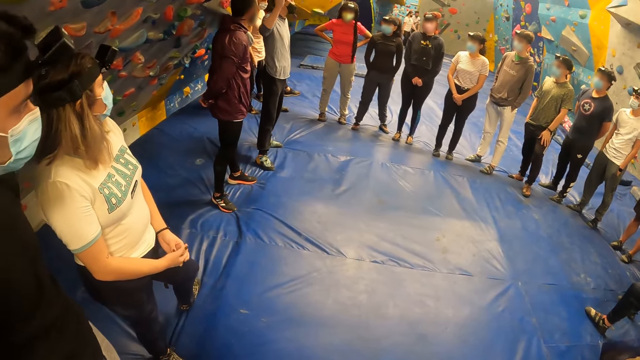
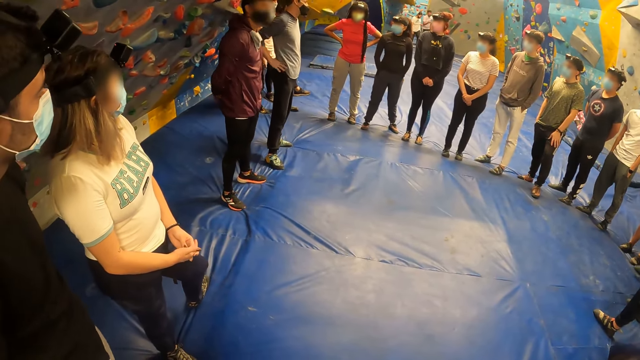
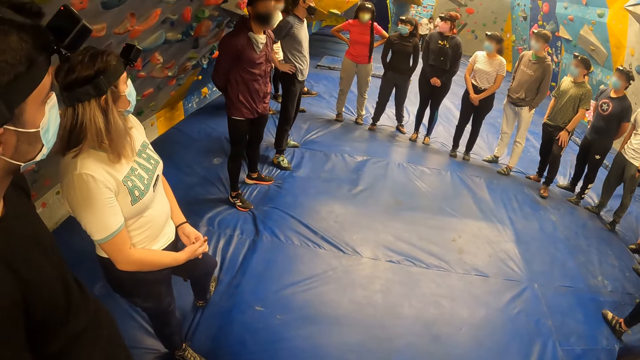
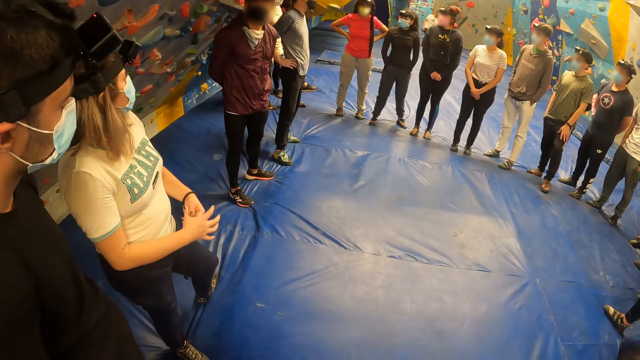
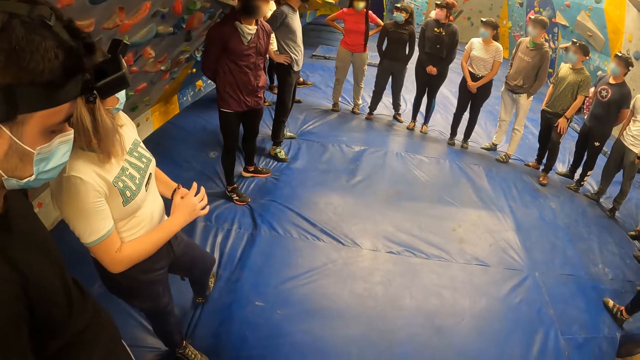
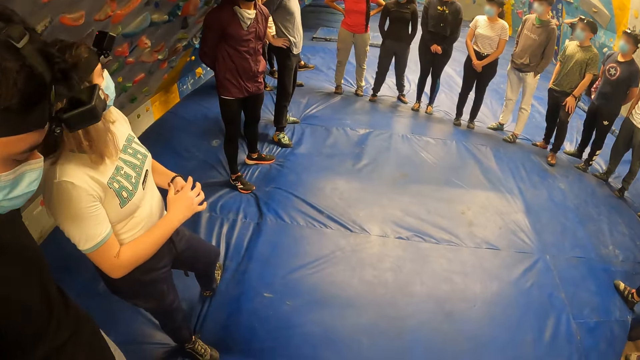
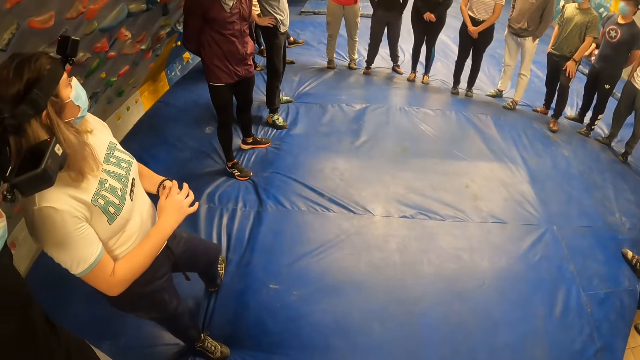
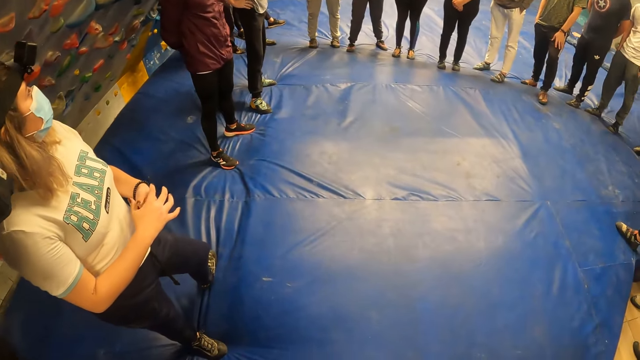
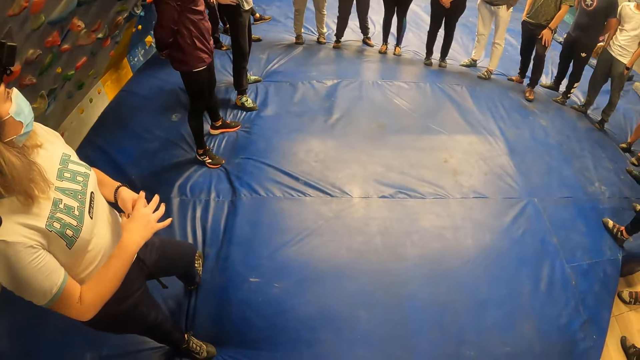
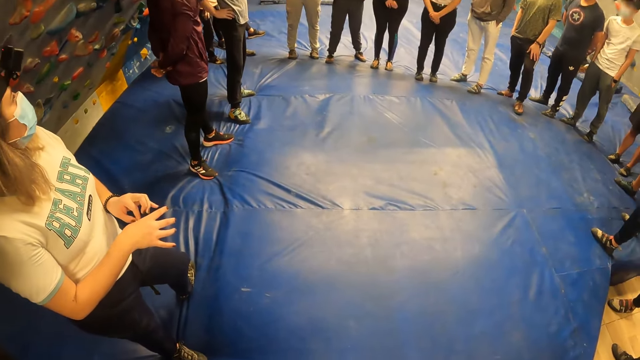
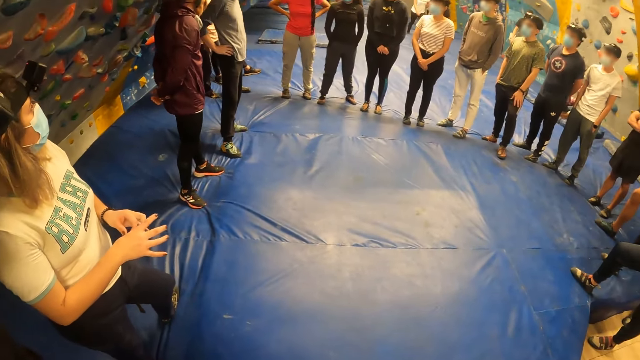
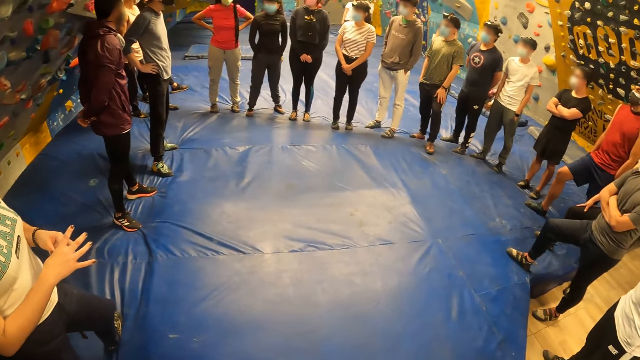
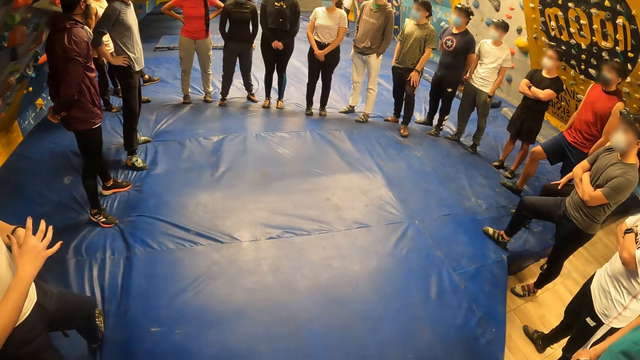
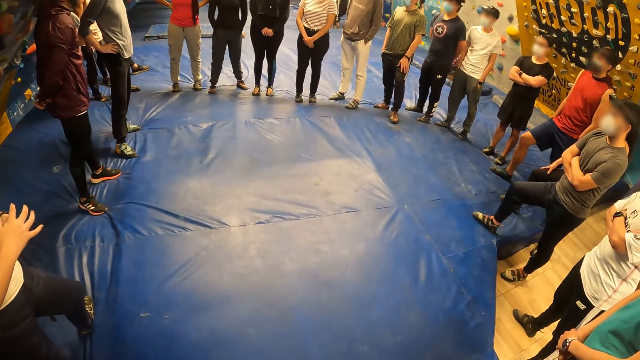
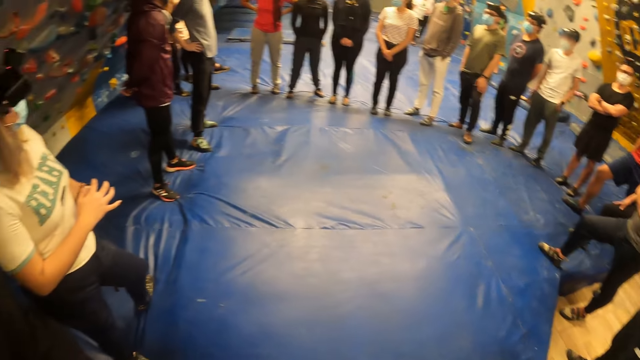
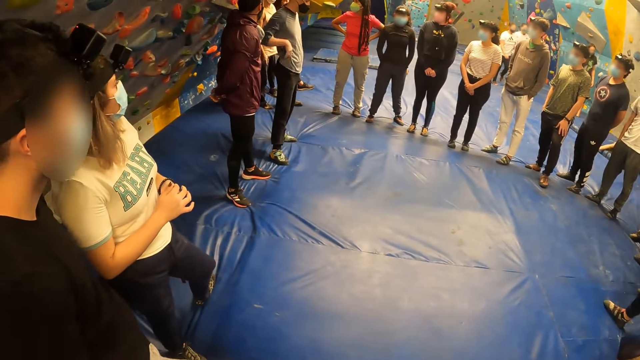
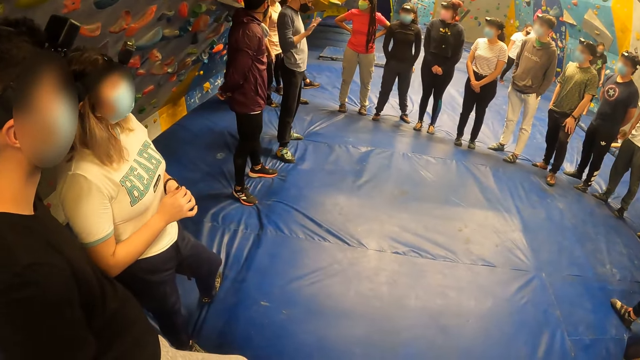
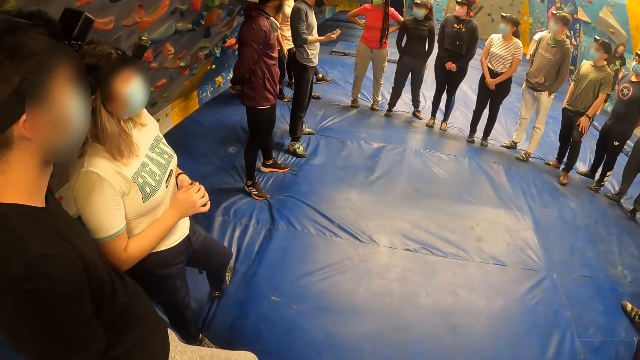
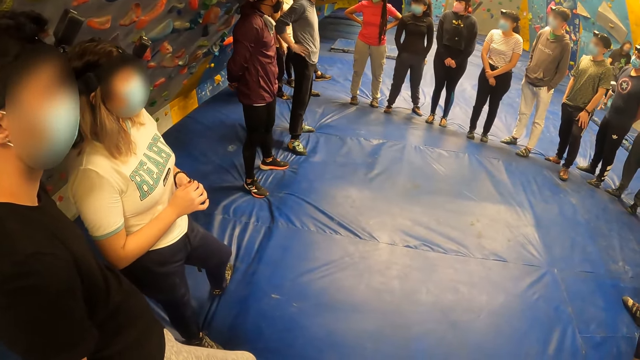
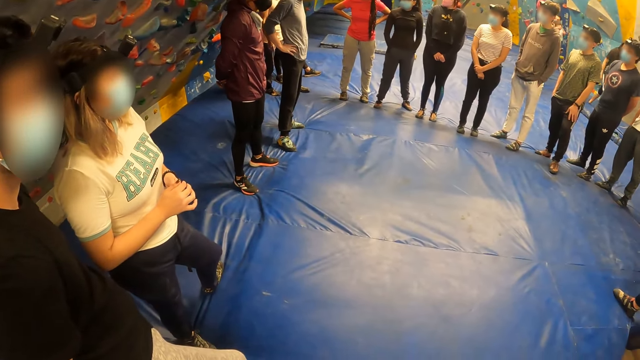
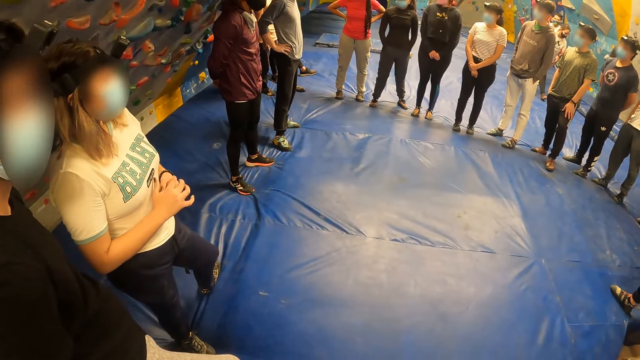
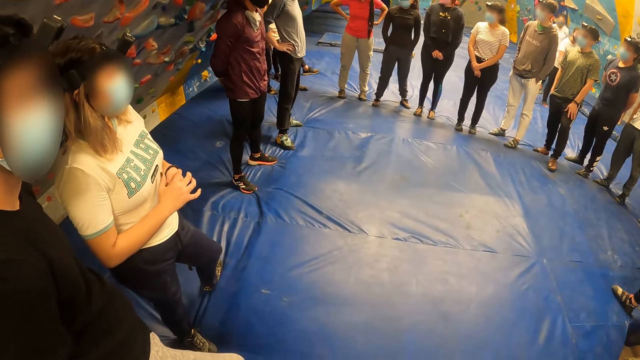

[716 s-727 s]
The camera wearer looks around the room.

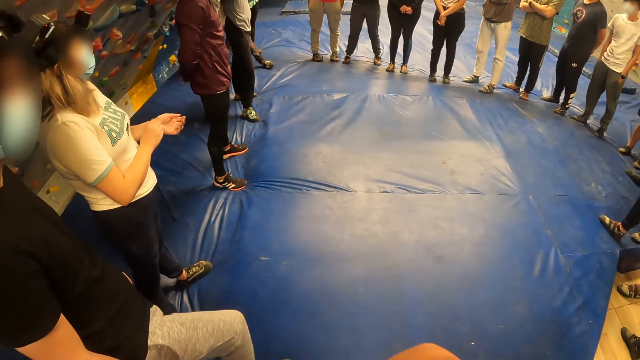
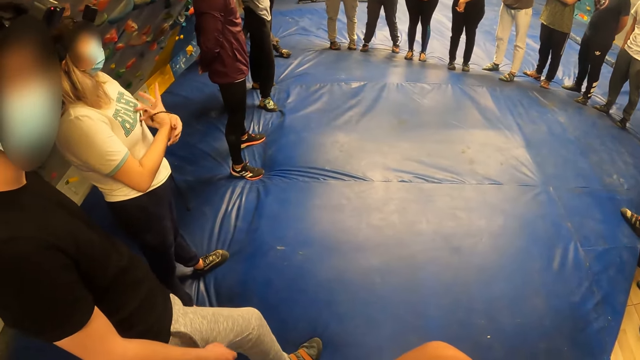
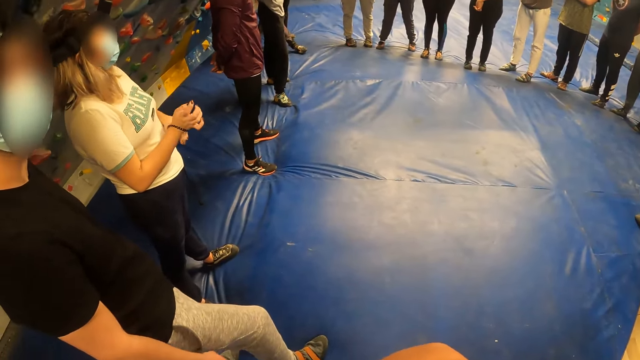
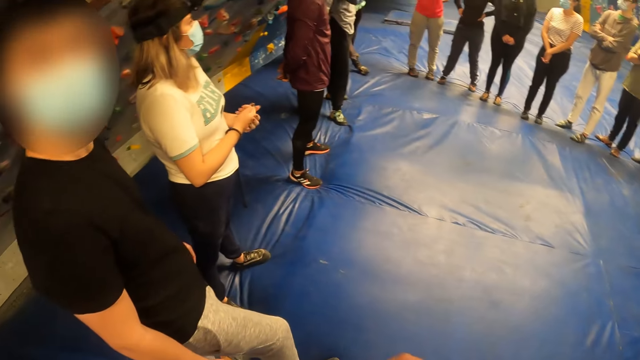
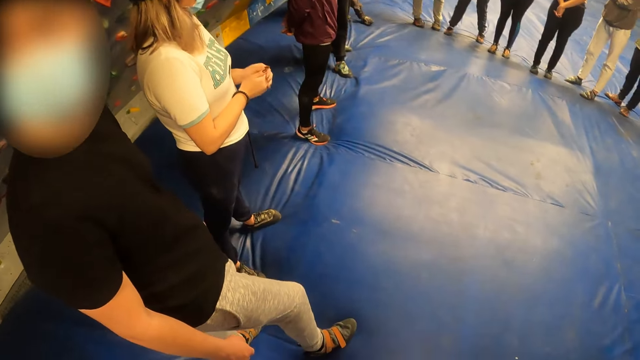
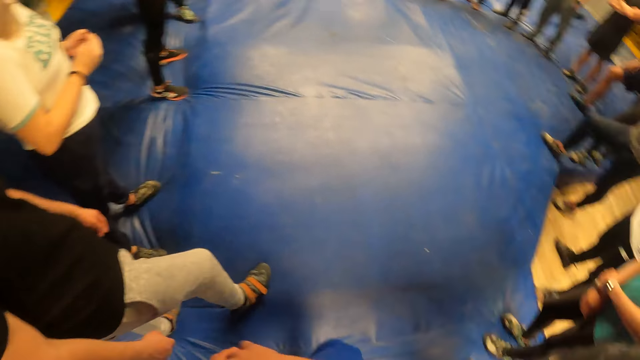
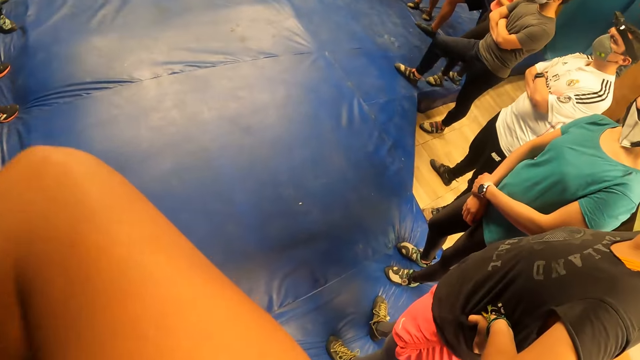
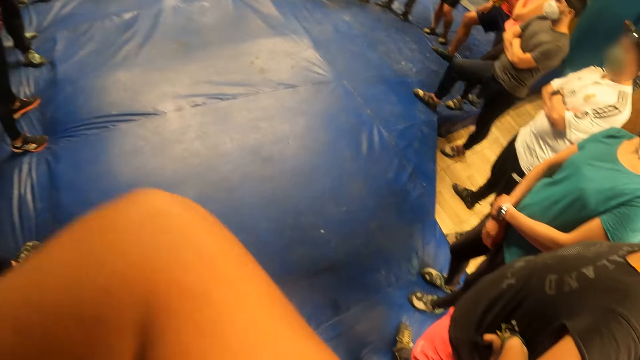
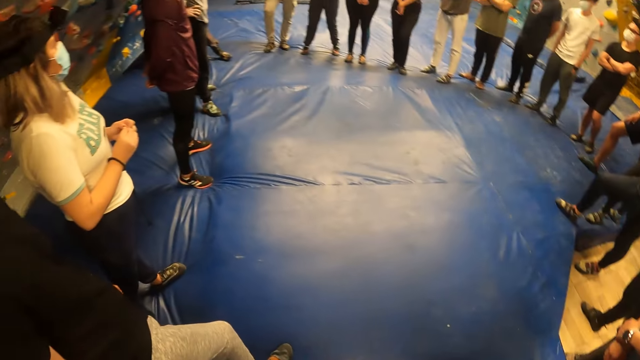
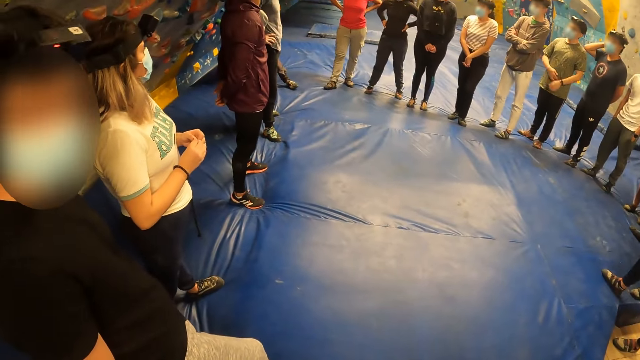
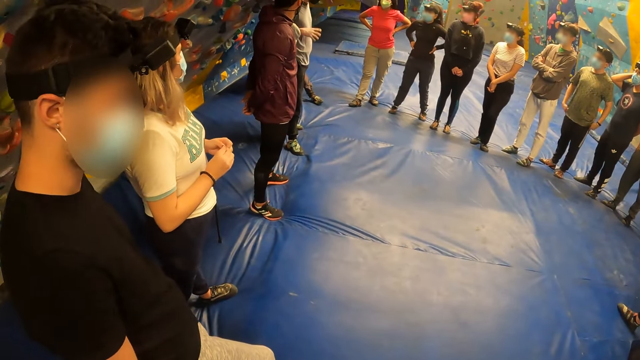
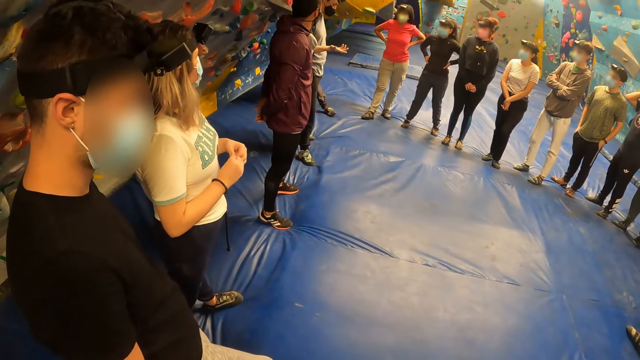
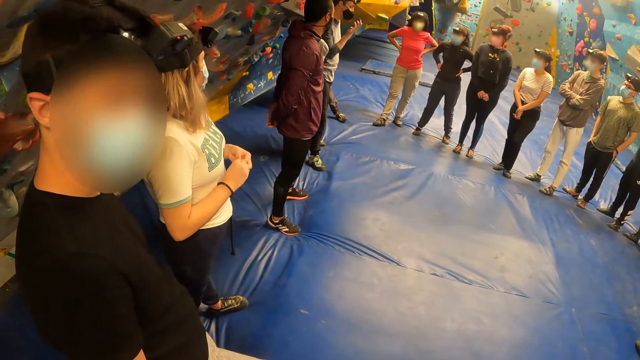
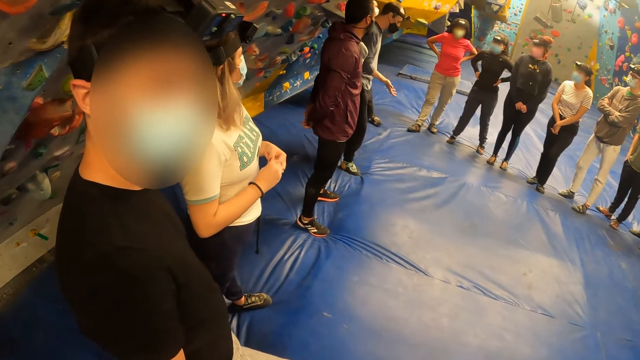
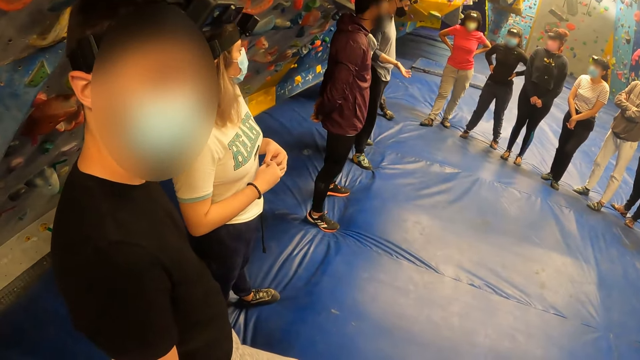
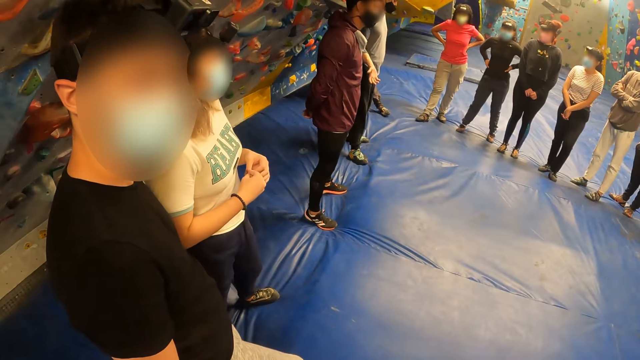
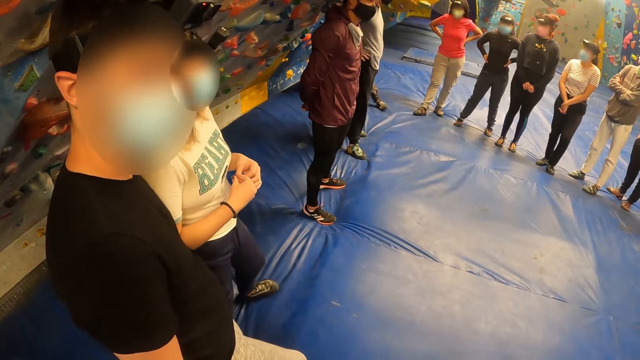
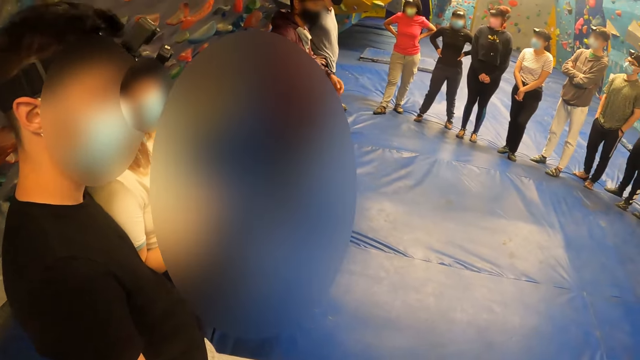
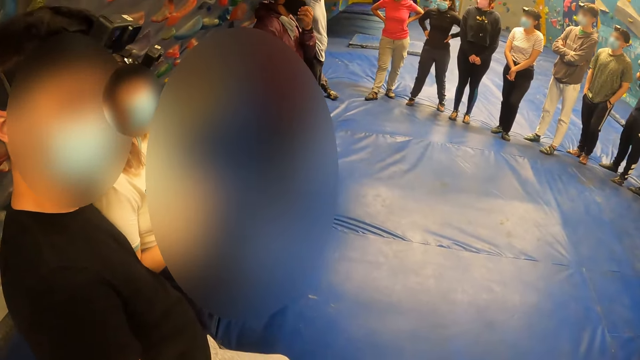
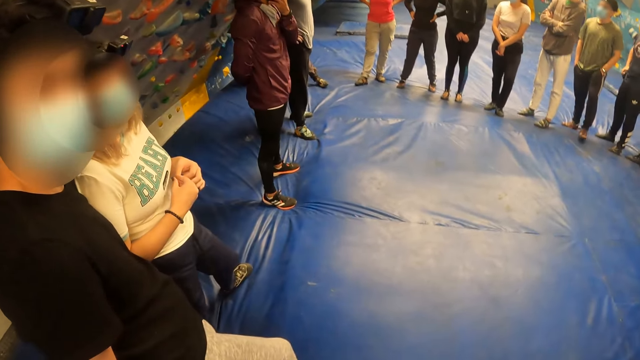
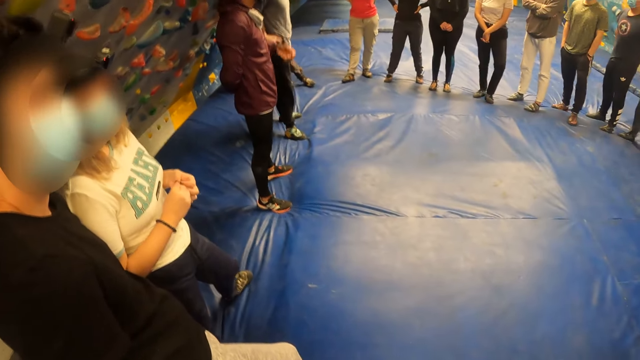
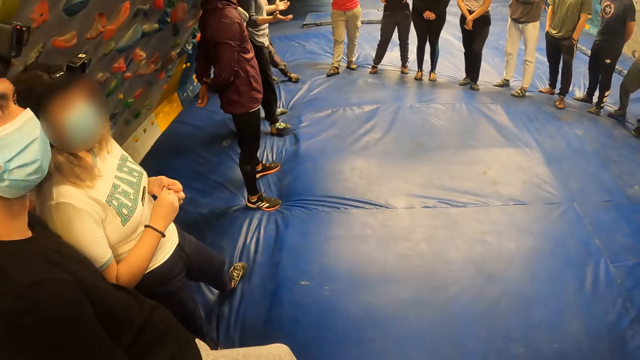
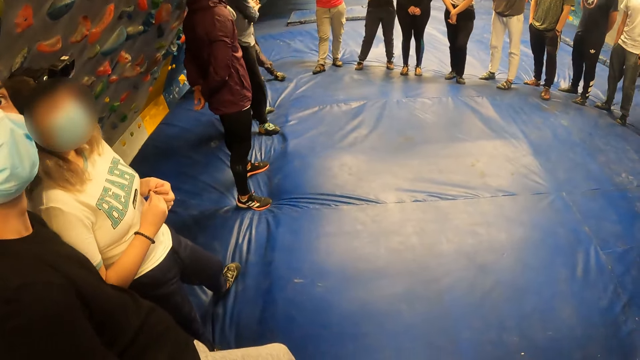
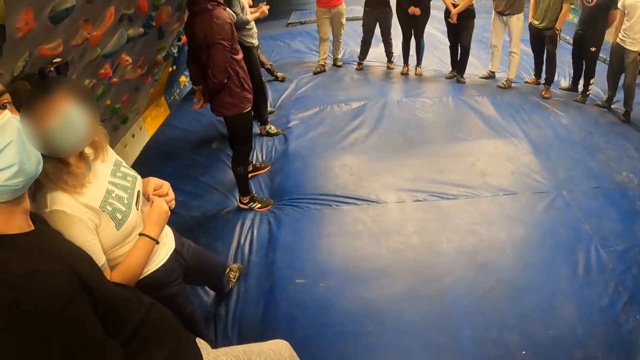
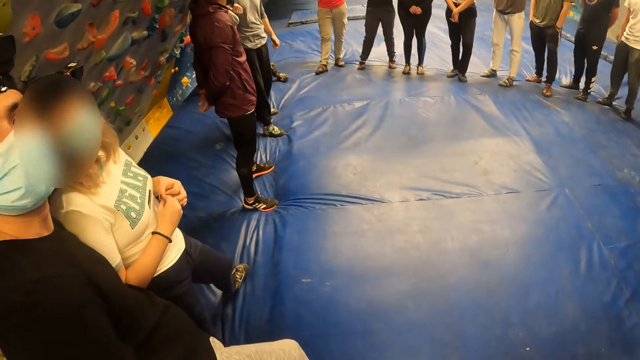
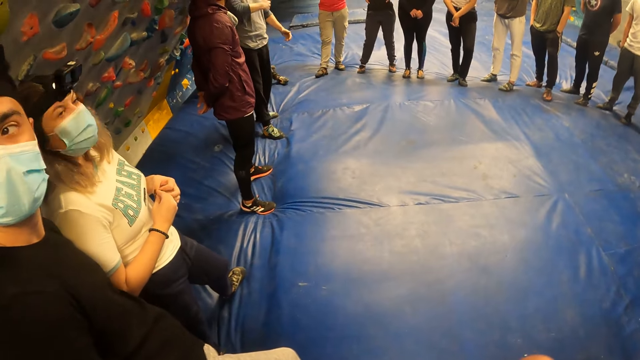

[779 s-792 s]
The man interacts with the camera wearer. The camera wearer lifts his arm. He puts down his arm. Another man interacts with the group of people. The camera wearer looks at a man.
